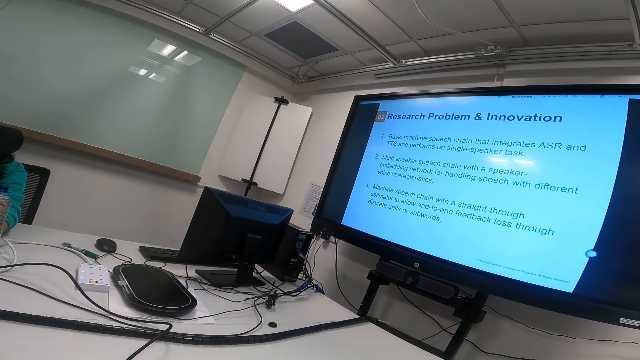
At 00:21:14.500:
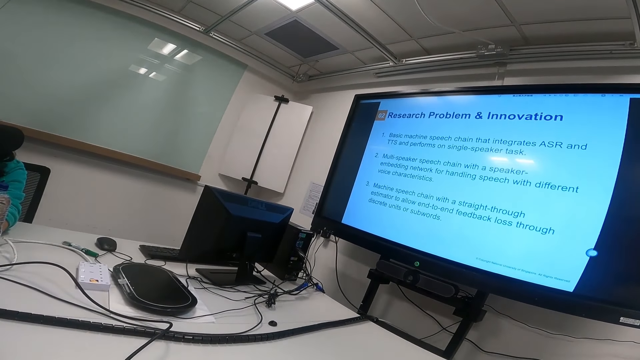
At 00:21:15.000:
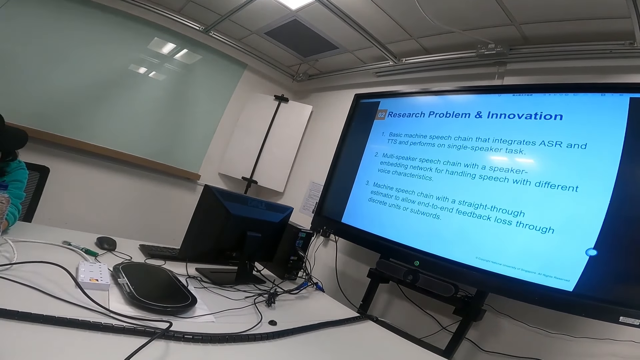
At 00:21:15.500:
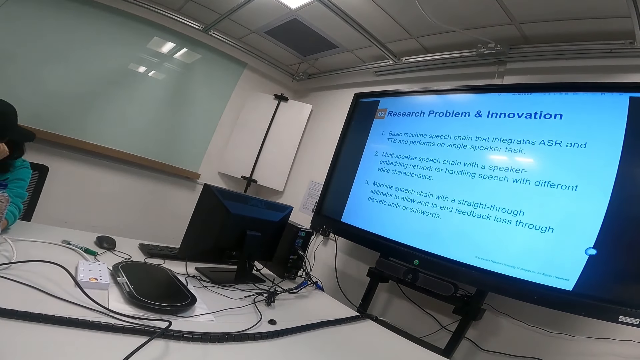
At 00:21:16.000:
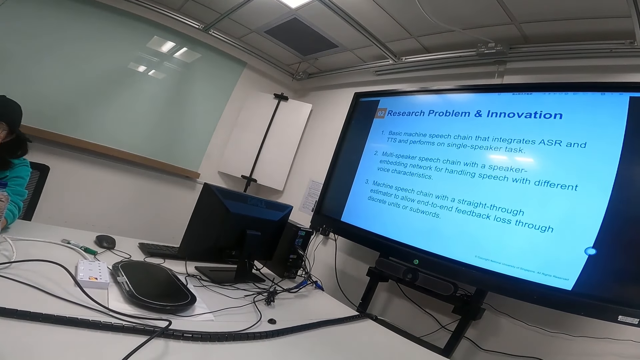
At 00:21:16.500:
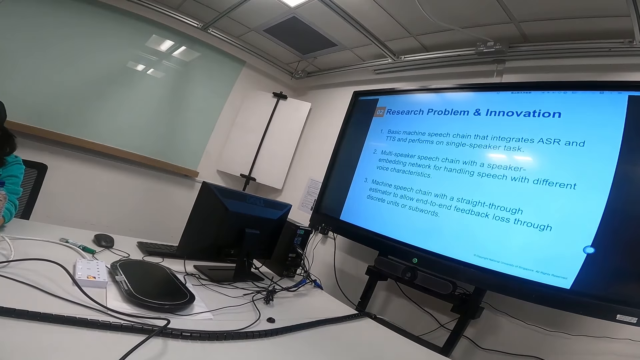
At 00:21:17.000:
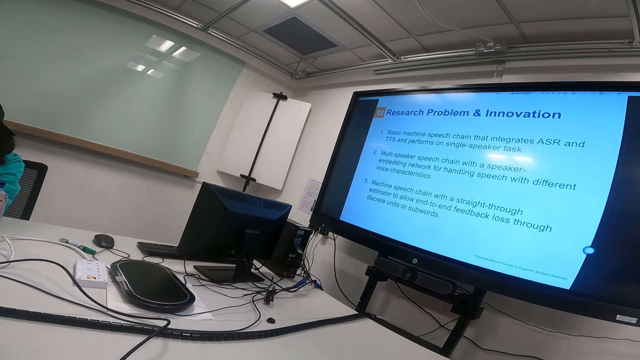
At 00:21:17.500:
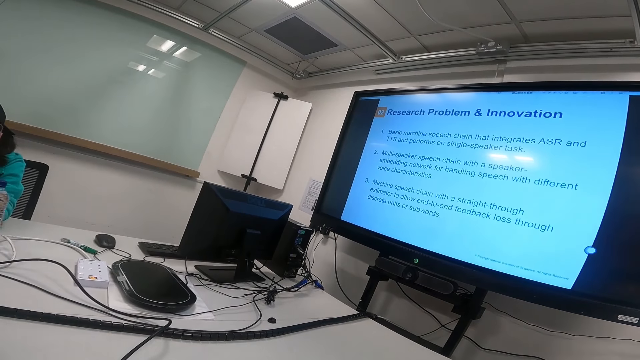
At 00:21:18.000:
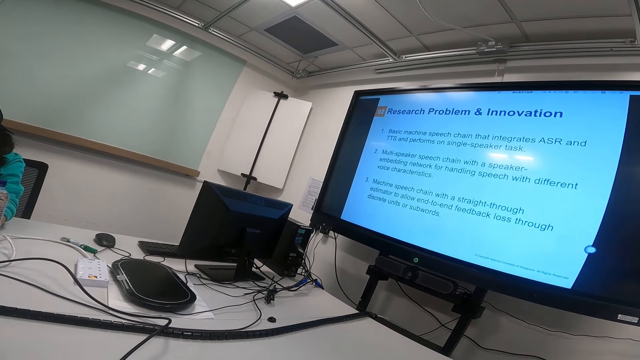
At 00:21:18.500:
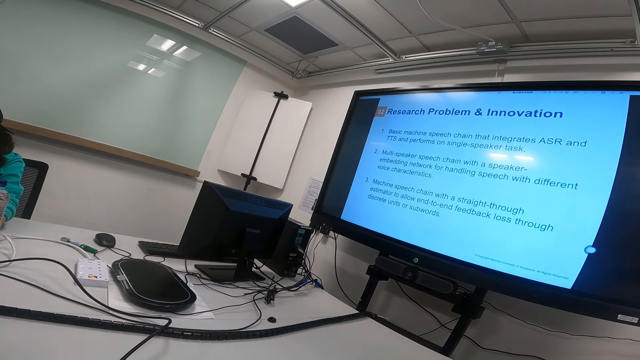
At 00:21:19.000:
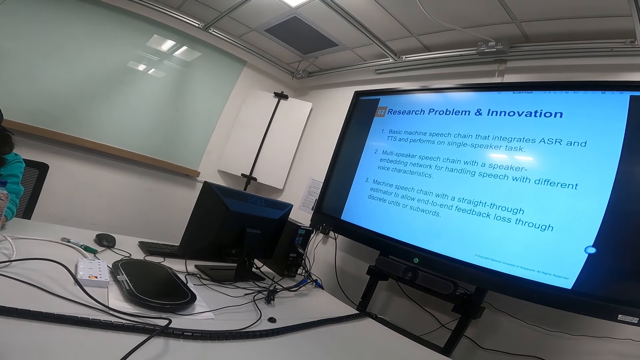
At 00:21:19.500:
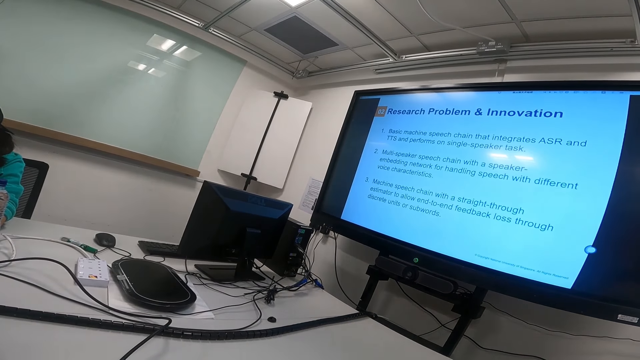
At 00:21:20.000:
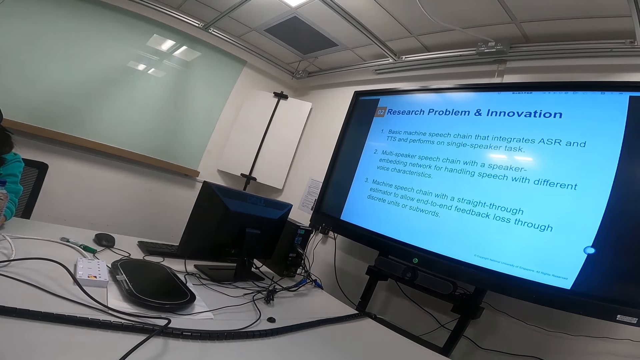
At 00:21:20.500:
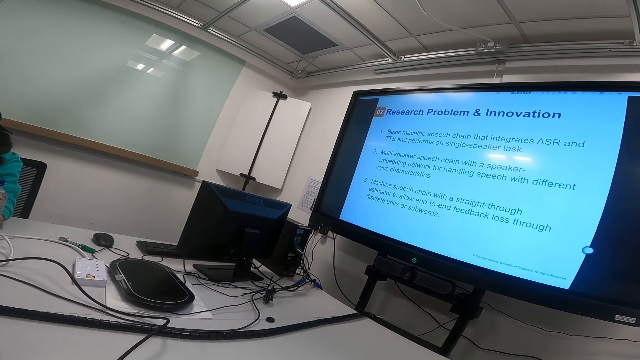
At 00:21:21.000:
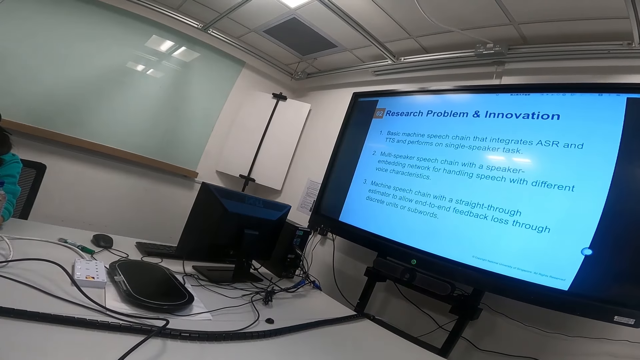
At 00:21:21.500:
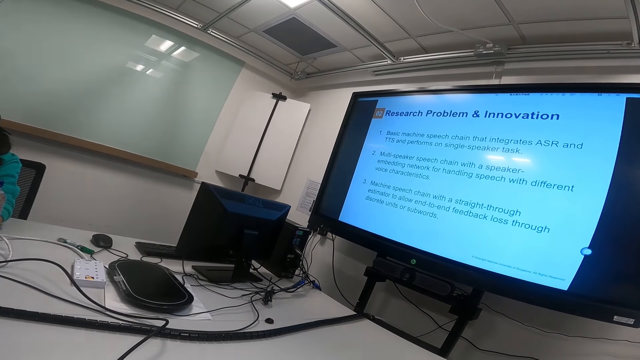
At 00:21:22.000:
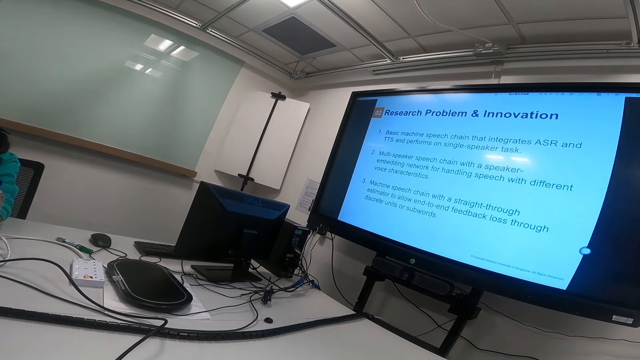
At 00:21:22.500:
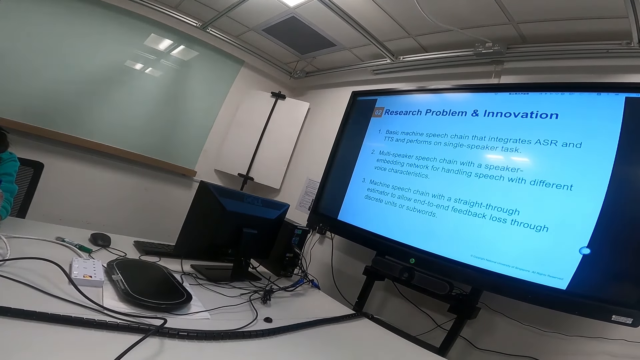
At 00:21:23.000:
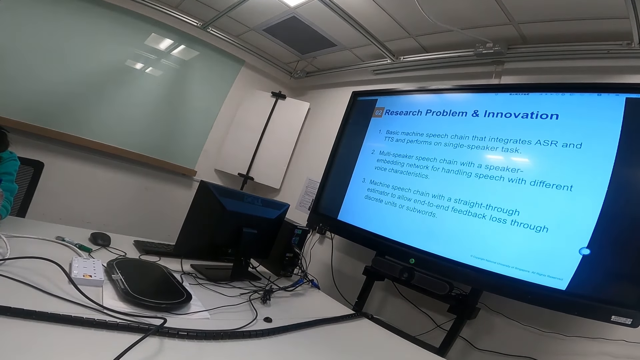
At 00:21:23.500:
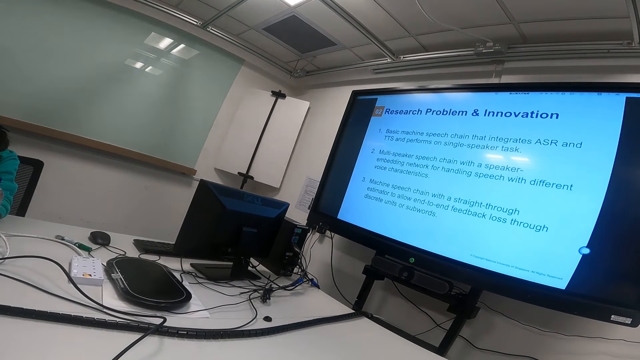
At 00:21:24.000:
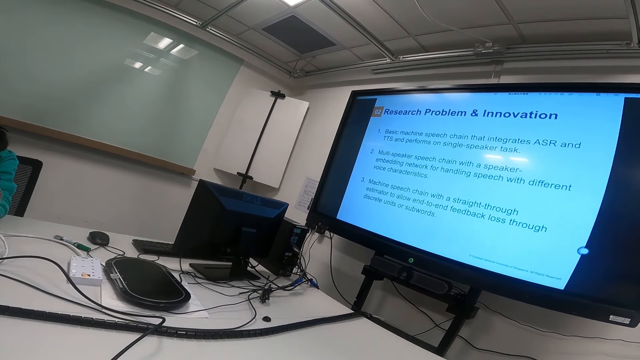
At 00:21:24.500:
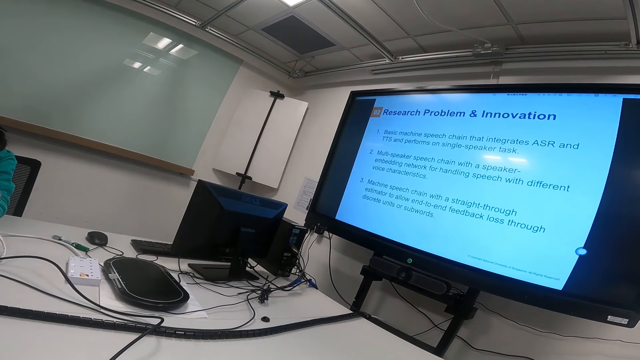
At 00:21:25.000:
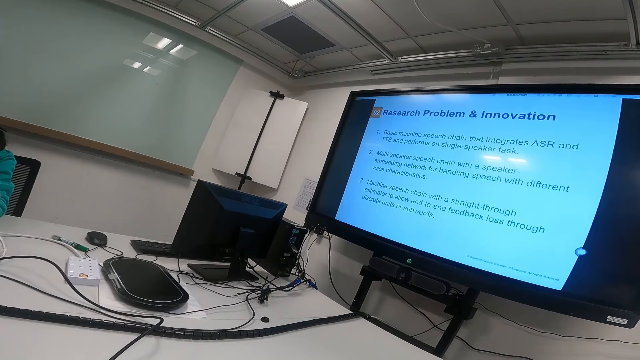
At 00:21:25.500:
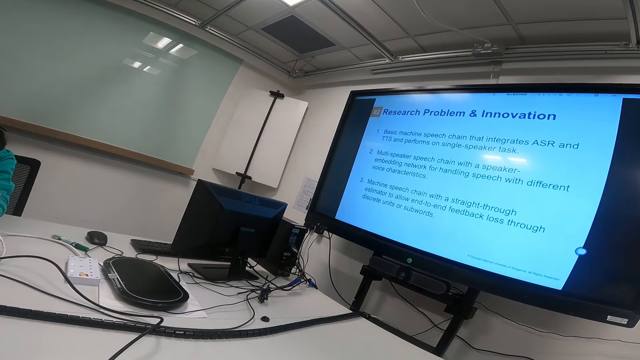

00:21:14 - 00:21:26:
The camera wearer stares at the screen.

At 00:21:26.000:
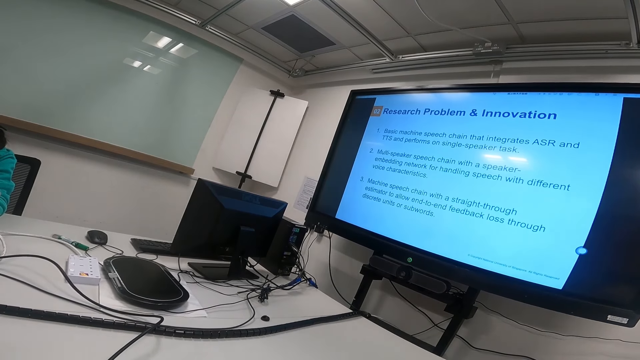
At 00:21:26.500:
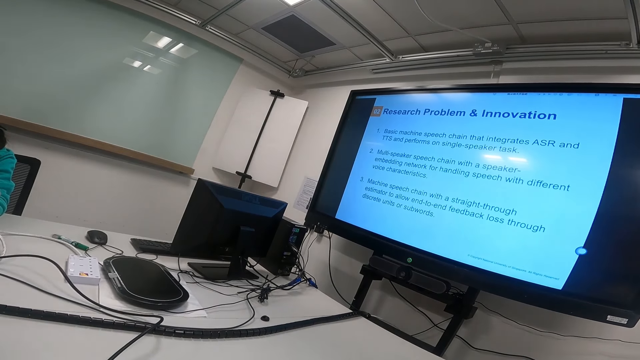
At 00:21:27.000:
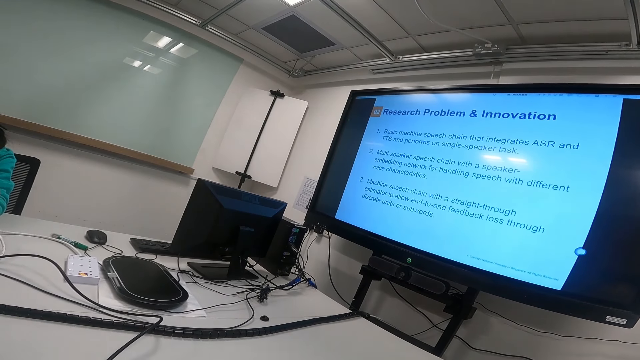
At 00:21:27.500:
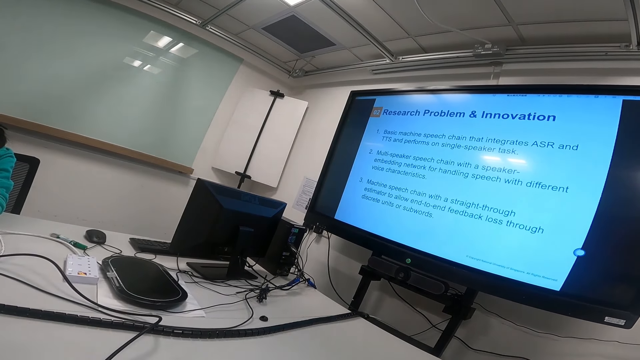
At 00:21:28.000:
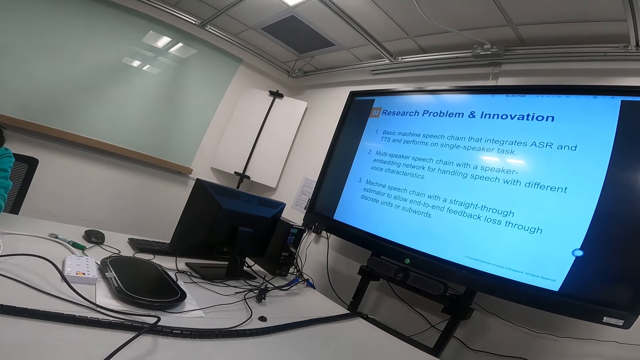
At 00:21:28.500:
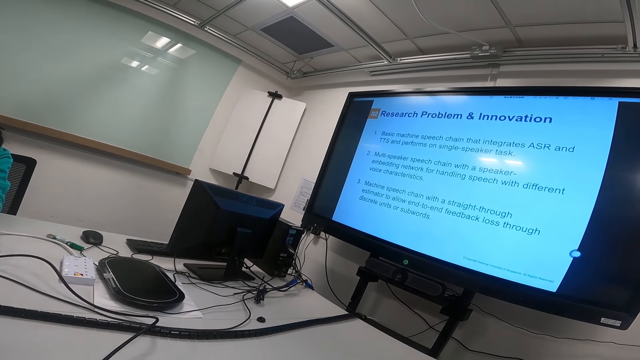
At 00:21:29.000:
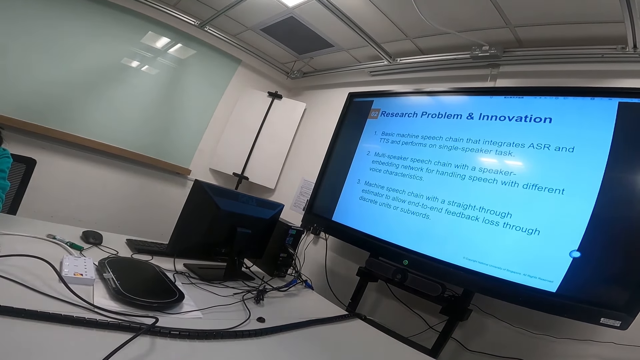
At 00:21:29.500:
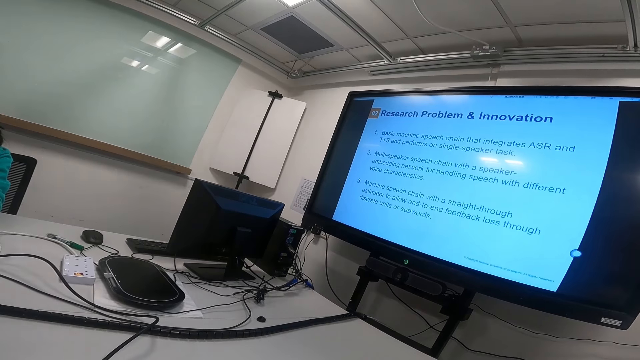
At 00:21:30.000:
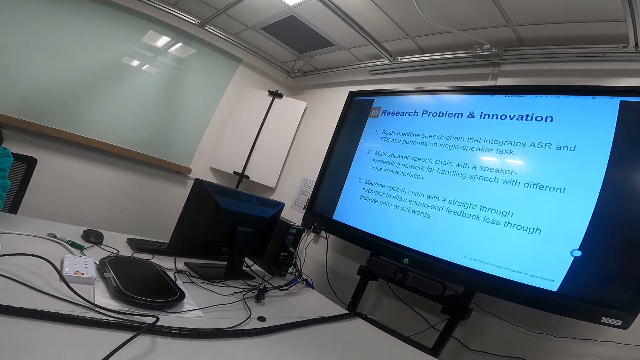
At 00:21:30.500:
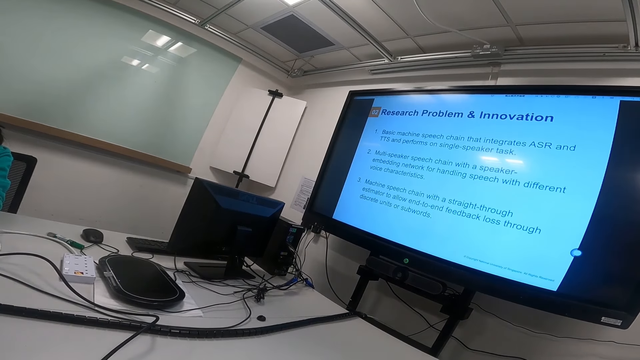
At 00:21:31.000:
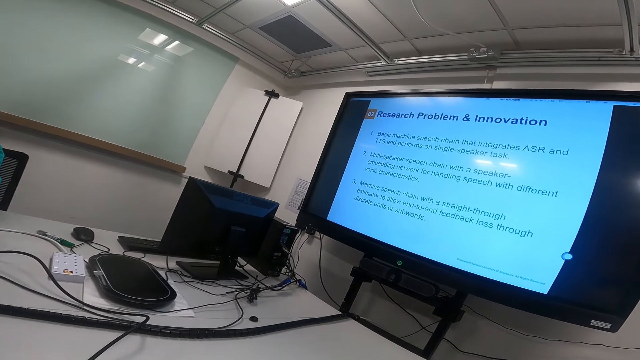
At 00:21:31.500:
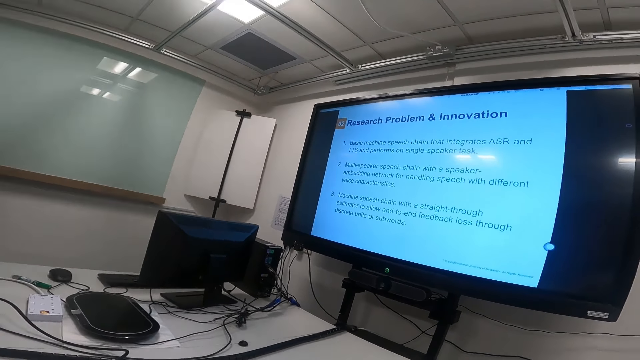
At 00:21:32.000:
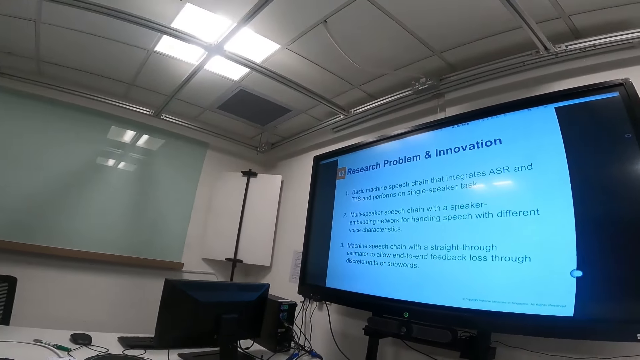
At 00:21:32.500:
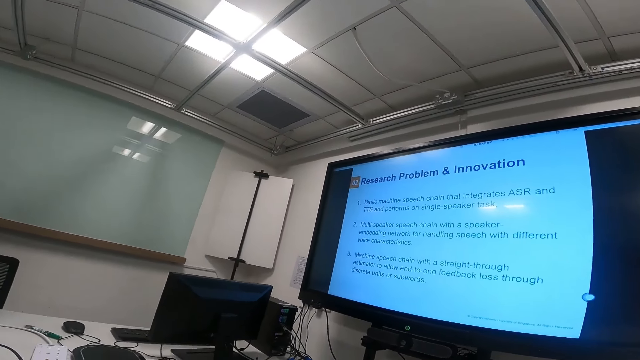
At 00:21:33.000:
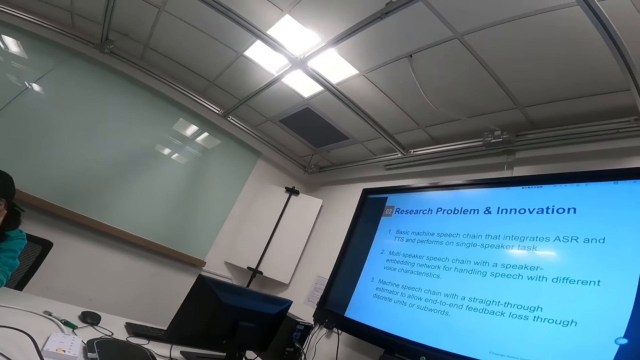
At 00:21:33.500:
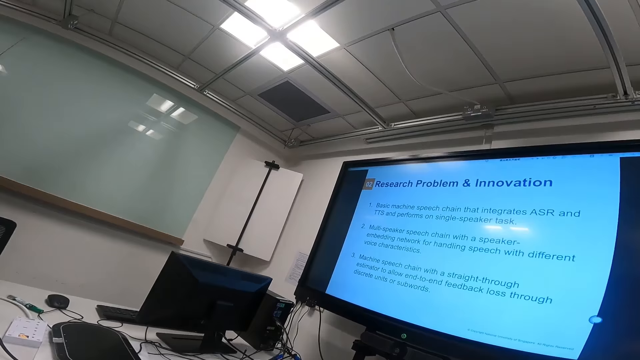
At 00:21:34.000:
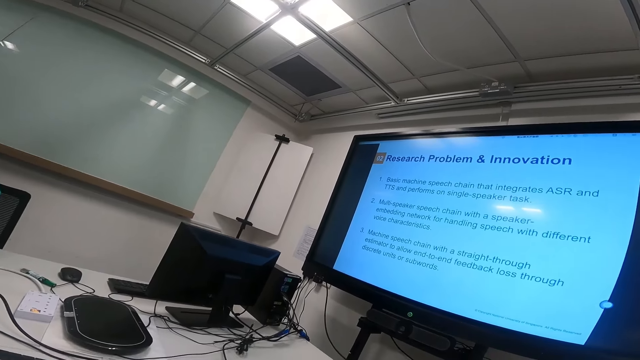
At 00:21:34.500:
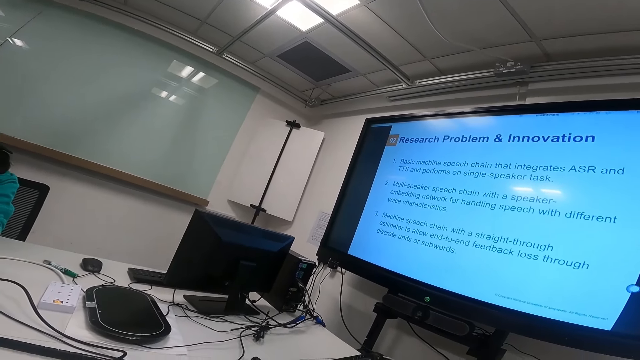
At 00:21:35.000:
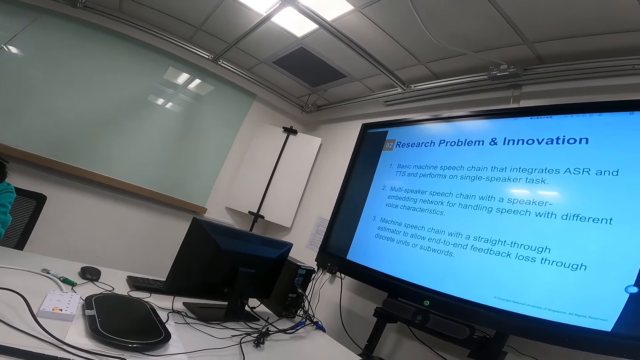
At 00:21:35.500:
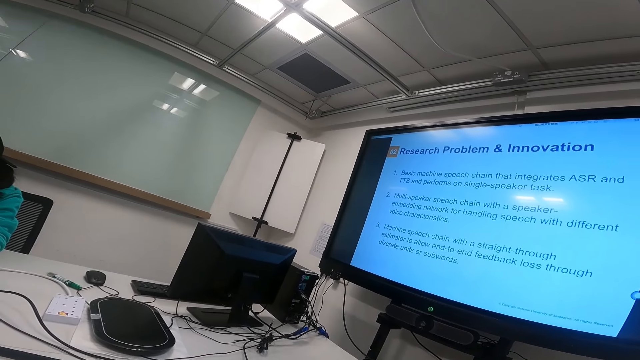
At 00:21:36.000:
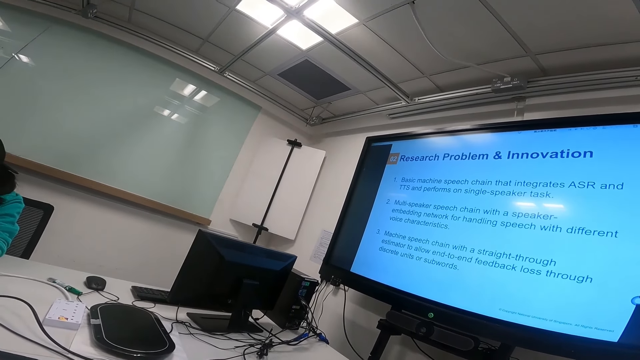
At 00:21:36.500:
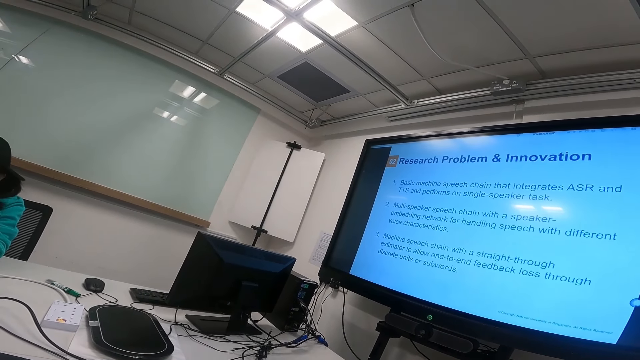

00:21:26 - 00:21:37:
The camera wearer turns to the side.
